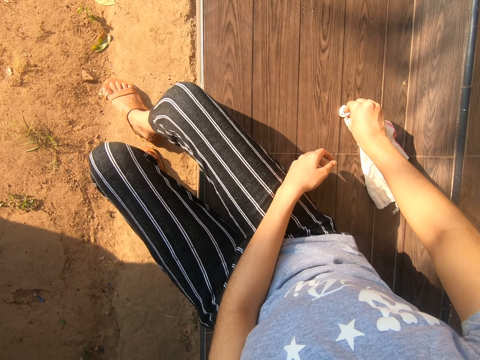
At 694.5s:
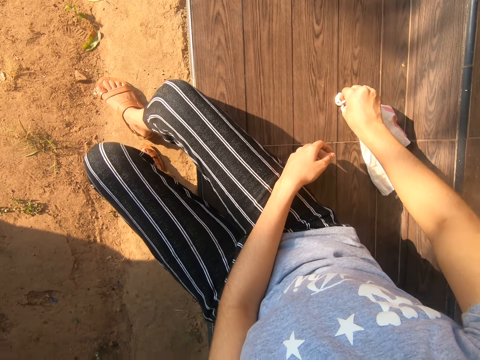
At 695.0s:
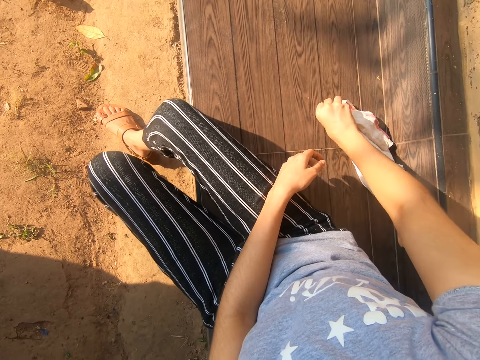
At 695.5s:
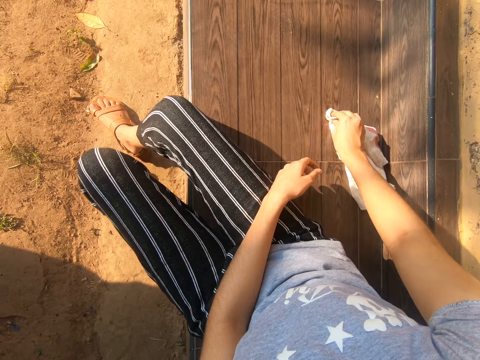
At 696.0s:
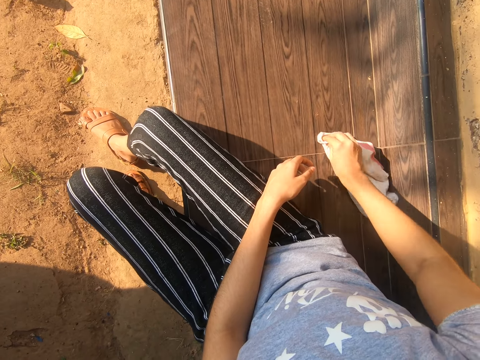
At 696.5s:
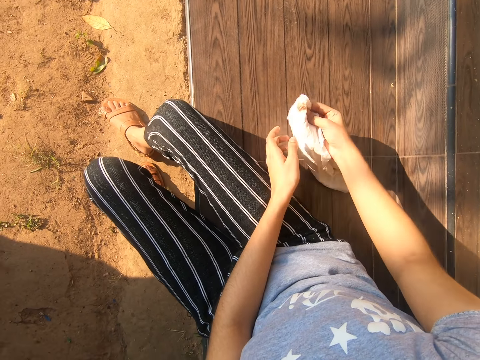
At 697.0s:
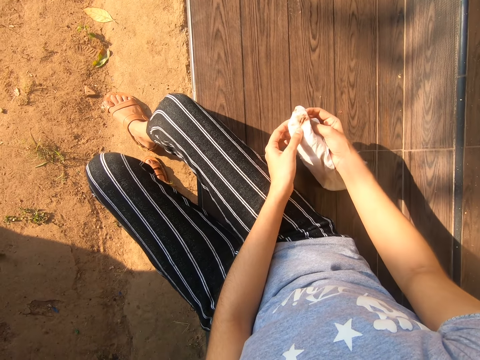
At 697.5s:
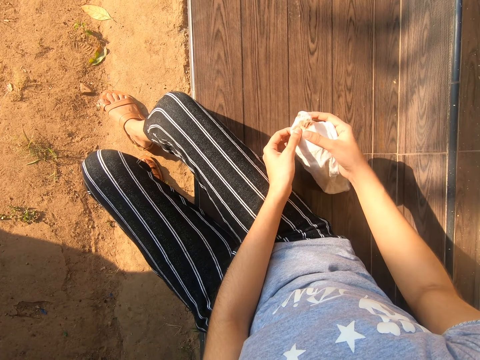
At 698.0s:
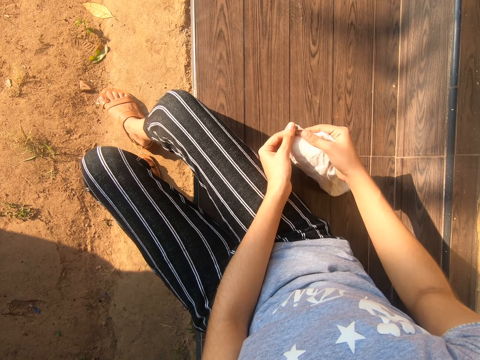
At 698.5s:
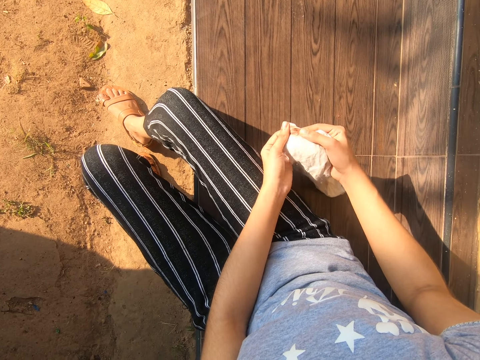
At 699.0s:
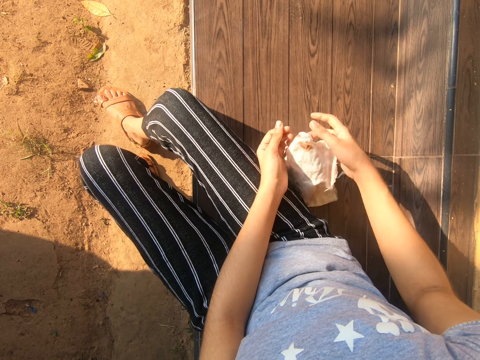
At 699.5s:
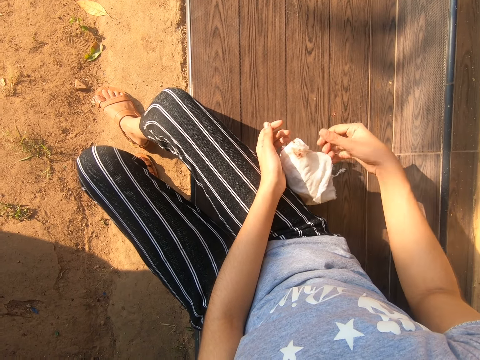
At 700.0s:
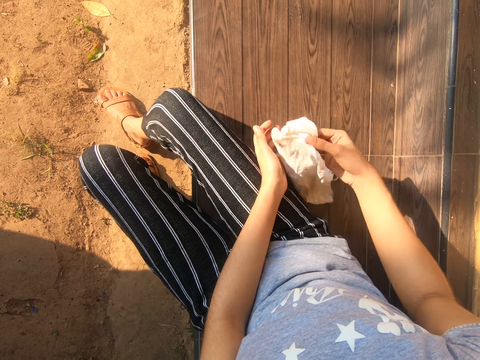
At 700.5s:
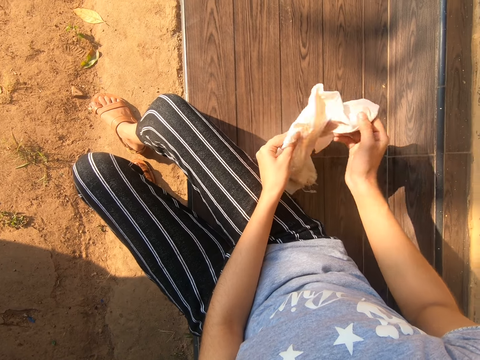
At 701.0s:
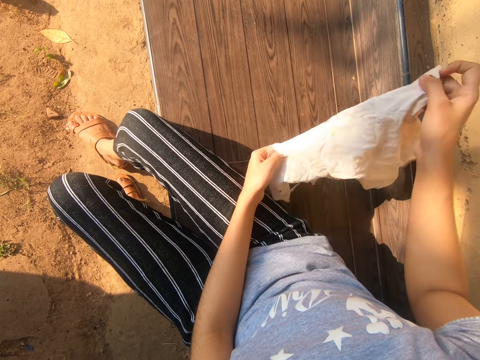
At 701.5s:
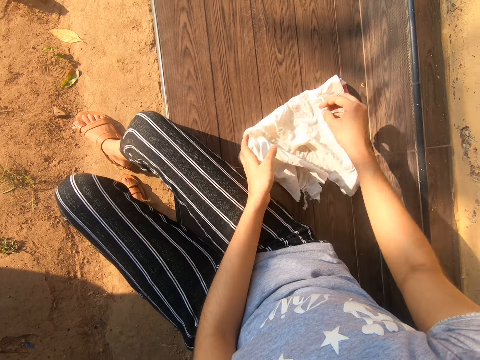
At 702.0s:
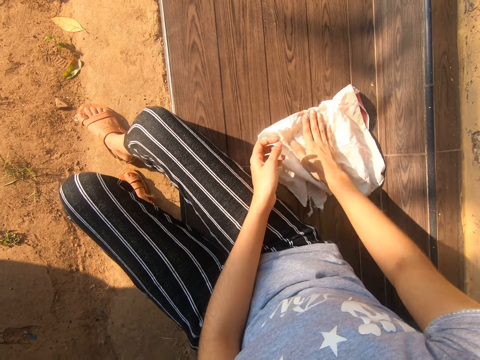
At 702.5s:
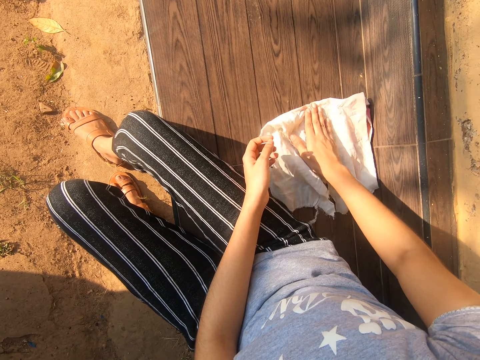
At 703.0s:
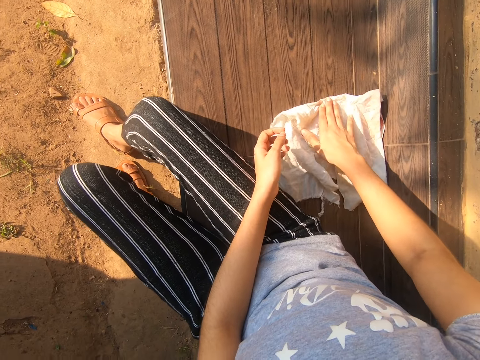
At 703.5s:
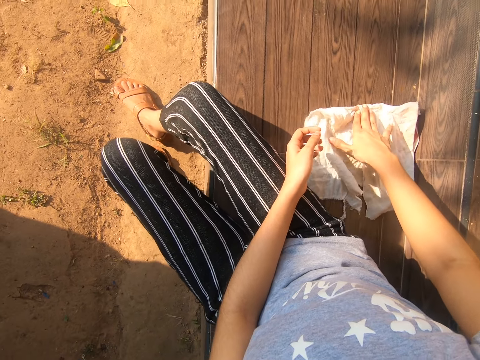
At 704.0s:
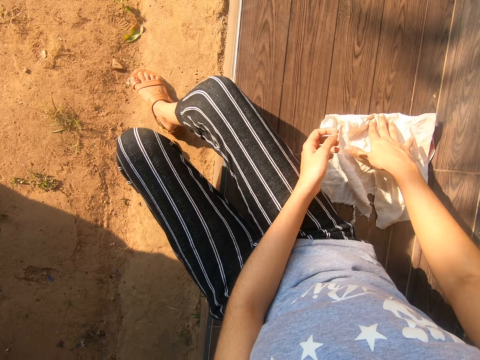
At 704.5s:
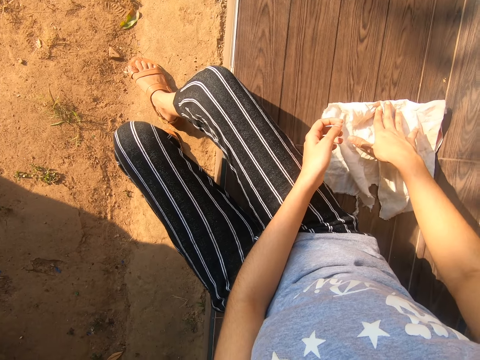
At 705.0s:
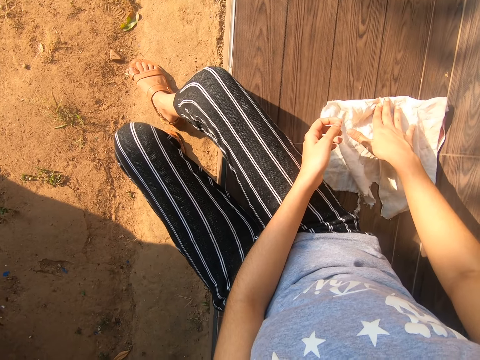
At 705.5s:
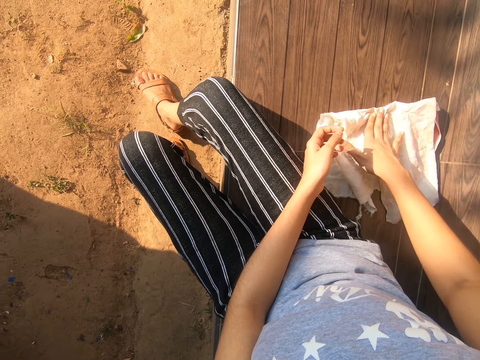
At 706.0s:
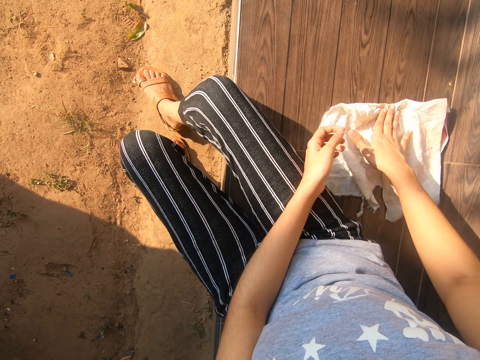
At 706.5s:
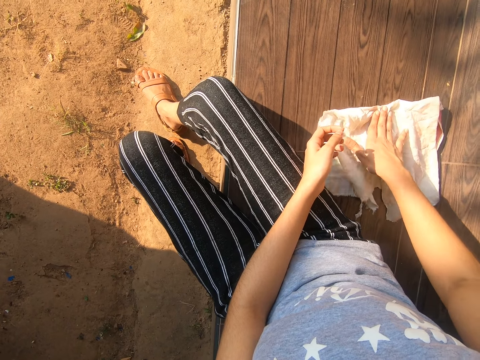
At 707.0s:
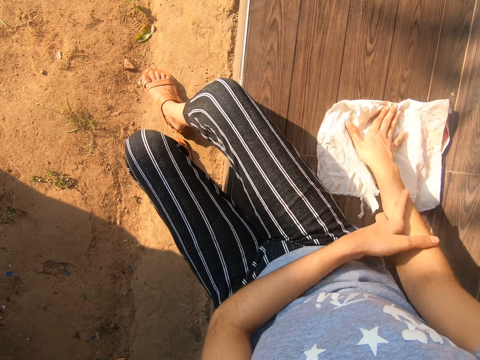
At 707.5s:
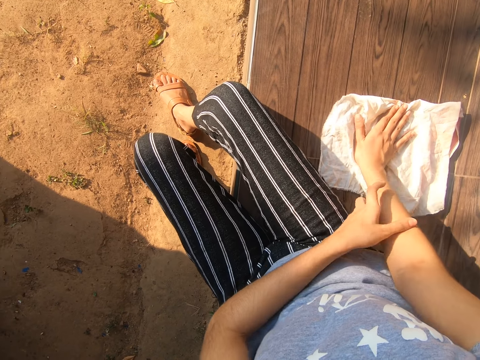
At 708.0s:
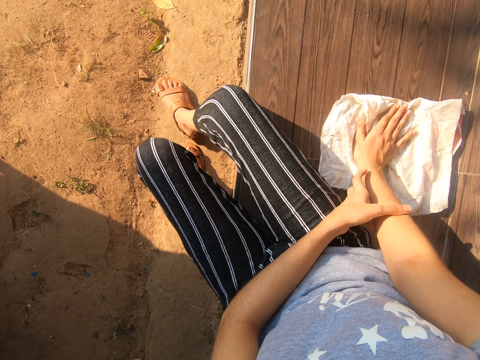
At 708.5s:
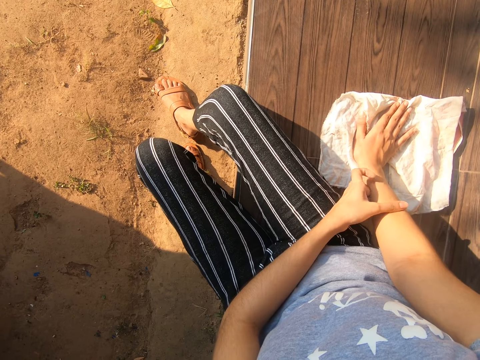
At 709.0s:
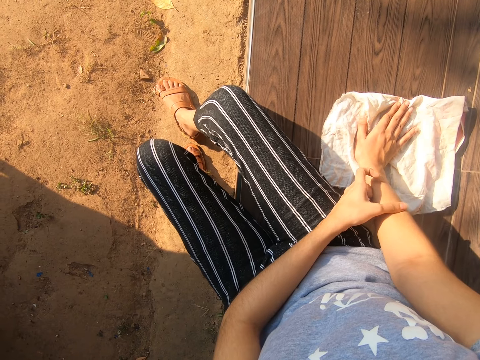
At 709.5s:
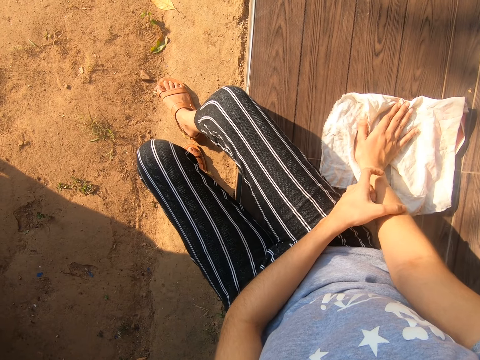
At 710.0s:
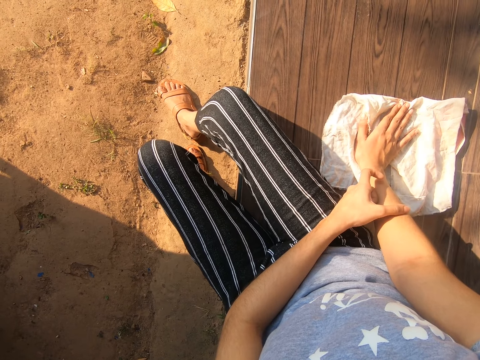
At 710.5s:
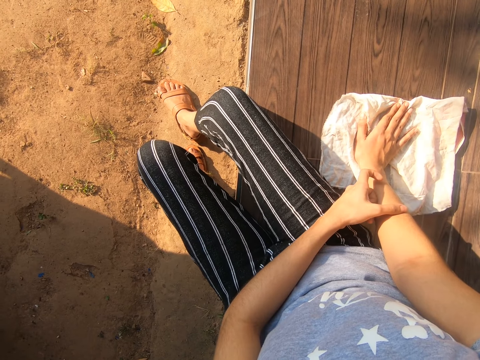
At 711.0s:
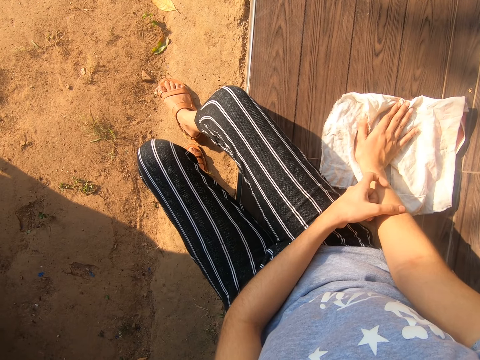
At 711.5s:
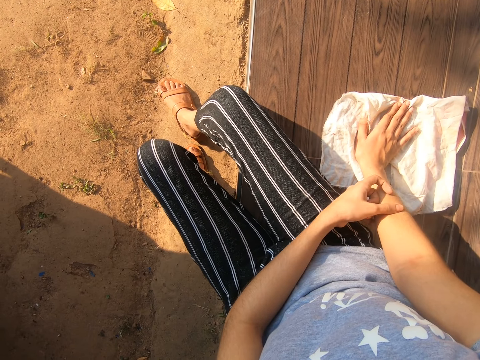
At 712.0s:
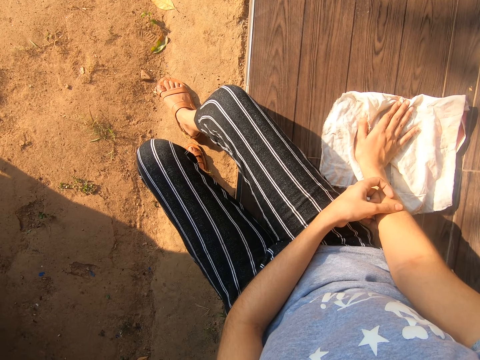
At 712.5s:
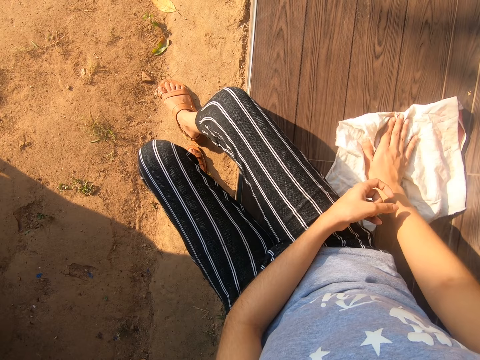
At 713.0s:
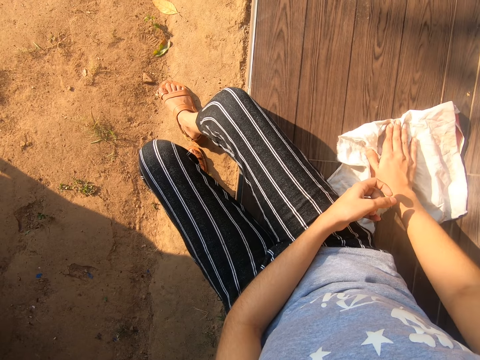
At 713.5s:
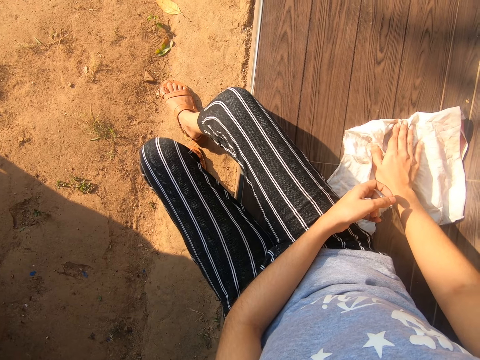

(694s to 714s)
The camera wearer spreads the hand towel. They wipe the verandah. They scratch the right hand.

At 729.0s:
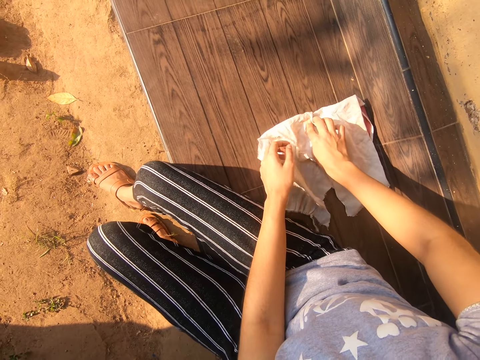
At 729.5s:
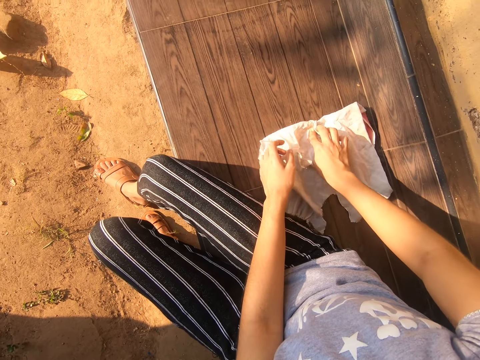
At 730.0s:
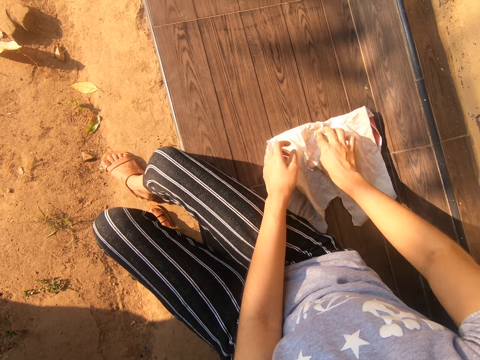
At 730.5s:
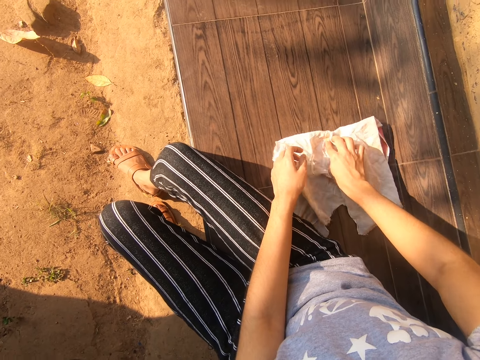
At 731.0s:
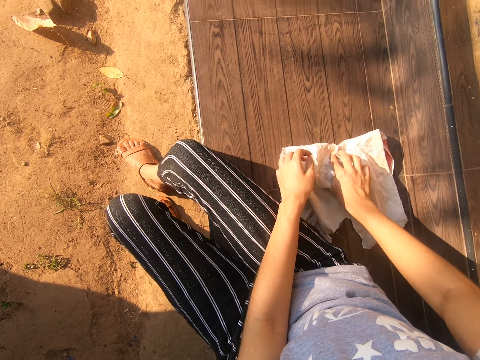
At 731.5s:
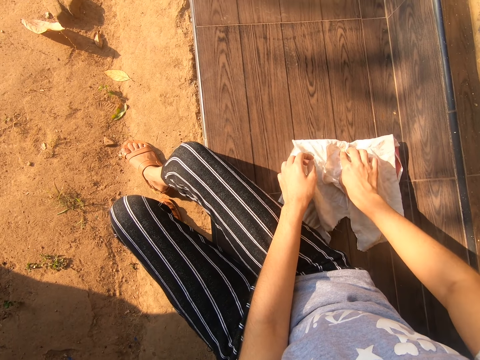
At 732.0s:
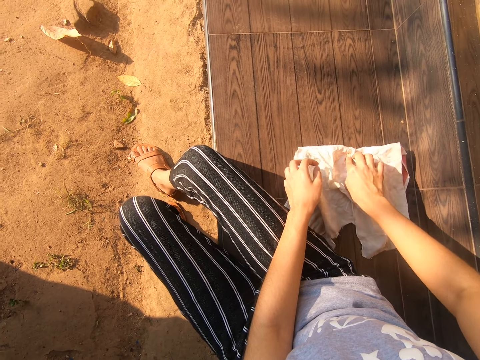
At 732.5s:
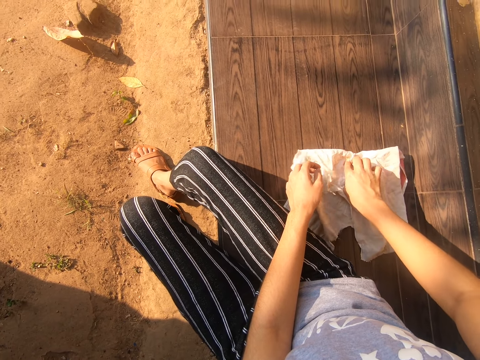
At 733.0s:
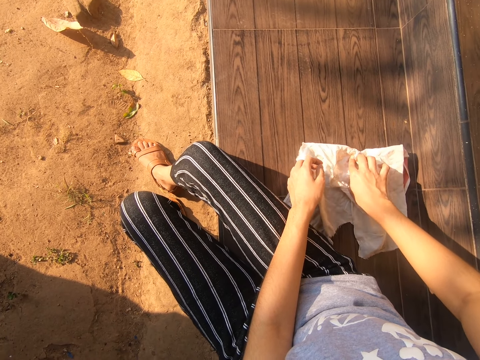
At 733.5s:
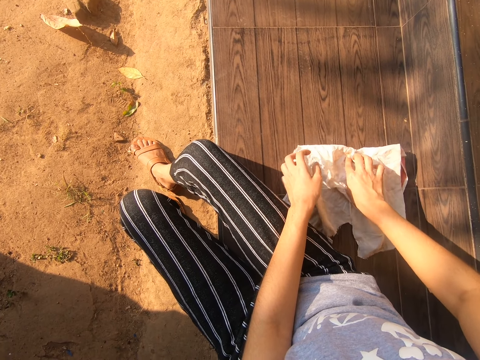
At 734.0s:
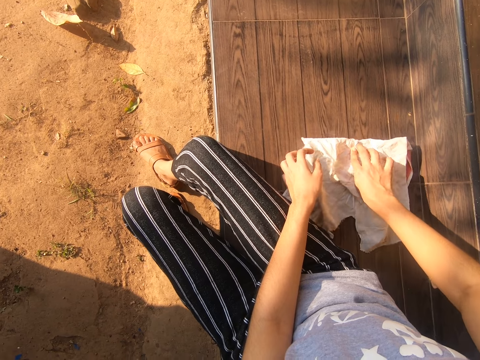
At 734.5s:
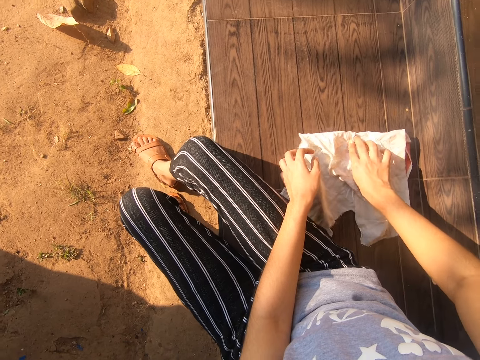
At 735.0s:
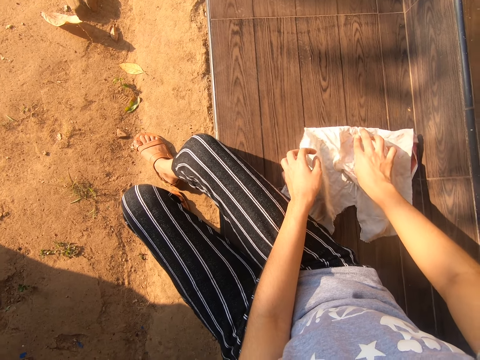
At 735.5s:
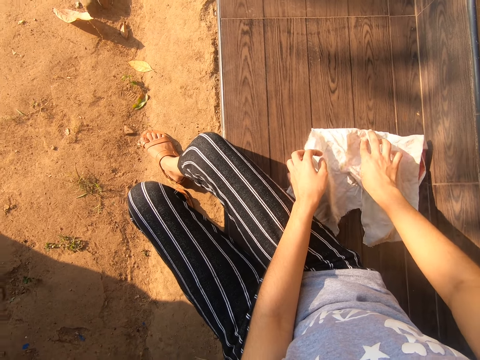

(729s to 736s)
The camera wearer wipes the verandah.
